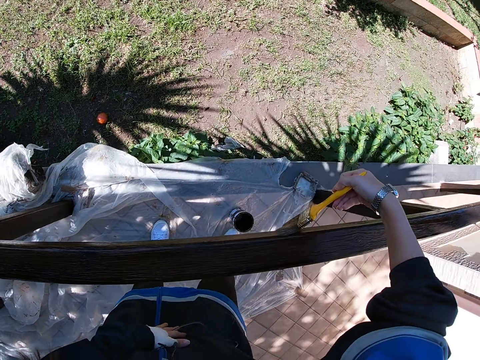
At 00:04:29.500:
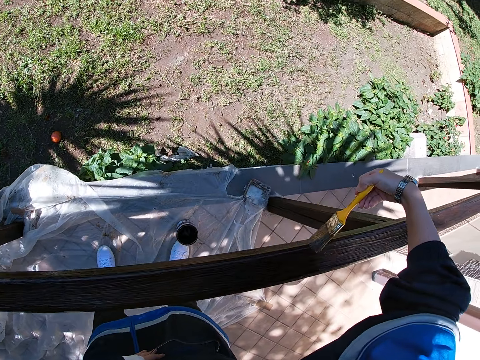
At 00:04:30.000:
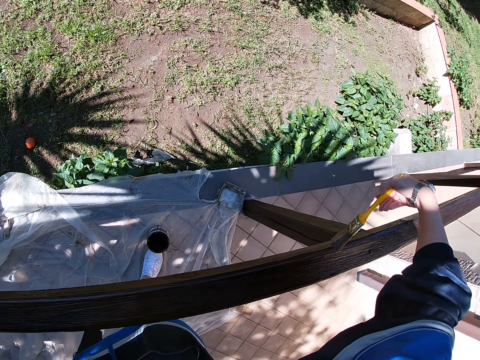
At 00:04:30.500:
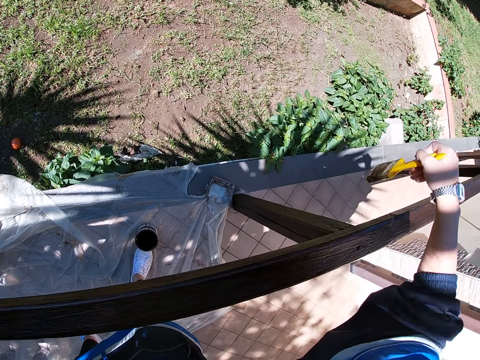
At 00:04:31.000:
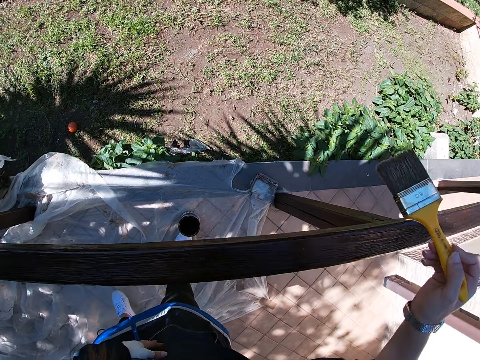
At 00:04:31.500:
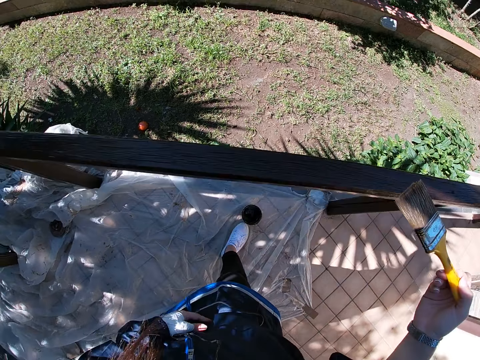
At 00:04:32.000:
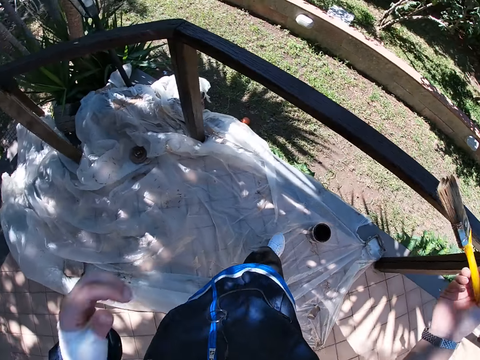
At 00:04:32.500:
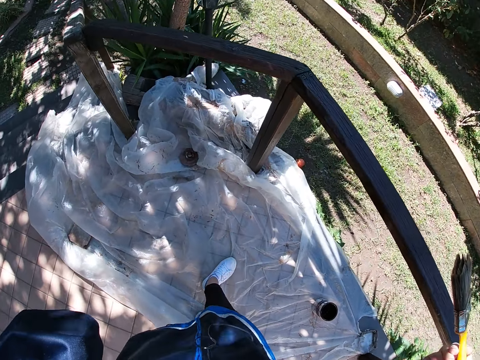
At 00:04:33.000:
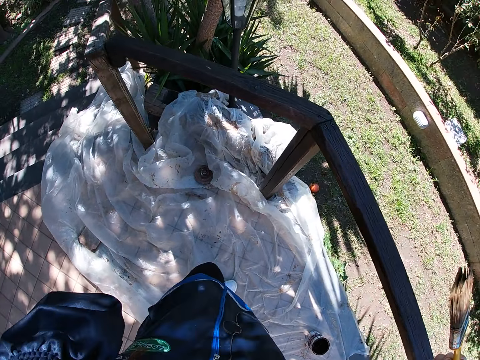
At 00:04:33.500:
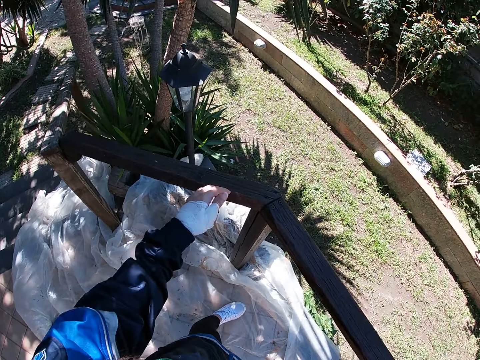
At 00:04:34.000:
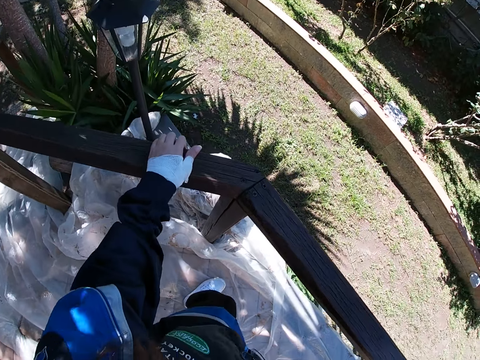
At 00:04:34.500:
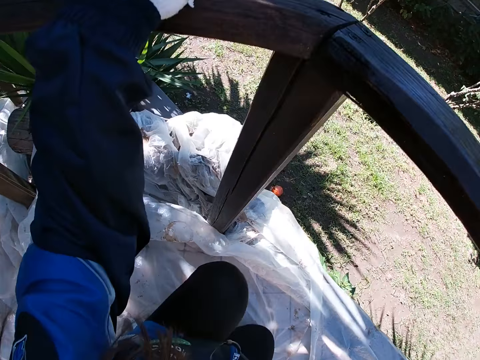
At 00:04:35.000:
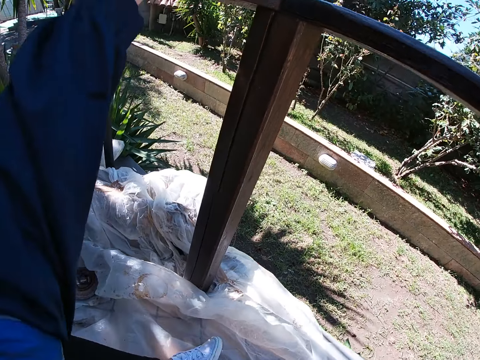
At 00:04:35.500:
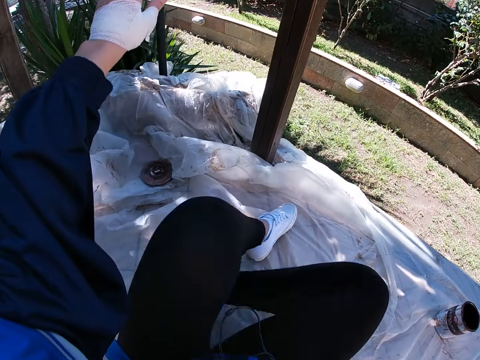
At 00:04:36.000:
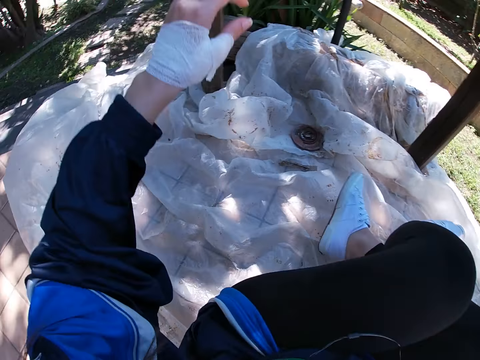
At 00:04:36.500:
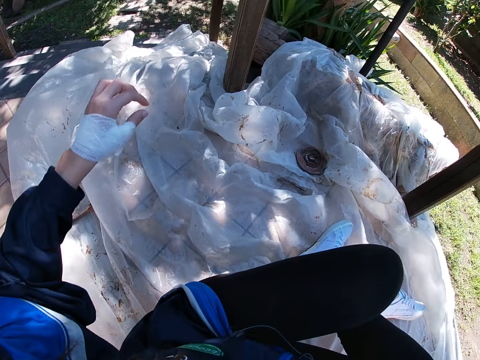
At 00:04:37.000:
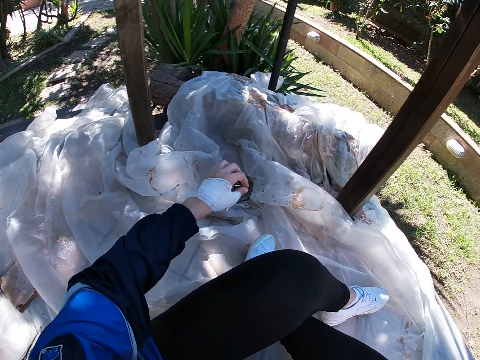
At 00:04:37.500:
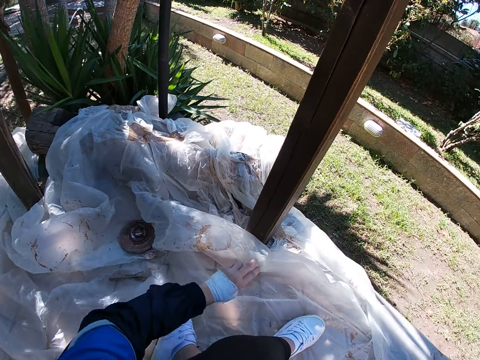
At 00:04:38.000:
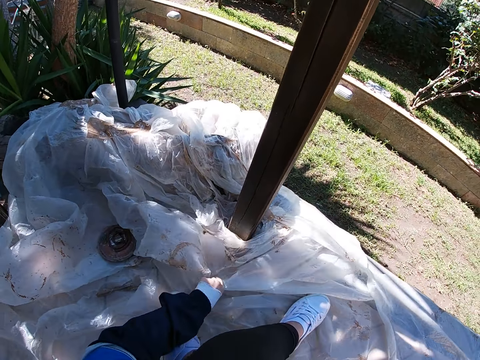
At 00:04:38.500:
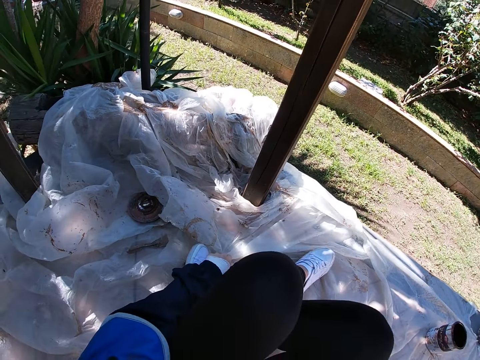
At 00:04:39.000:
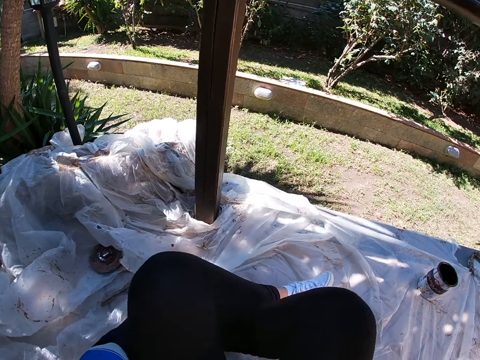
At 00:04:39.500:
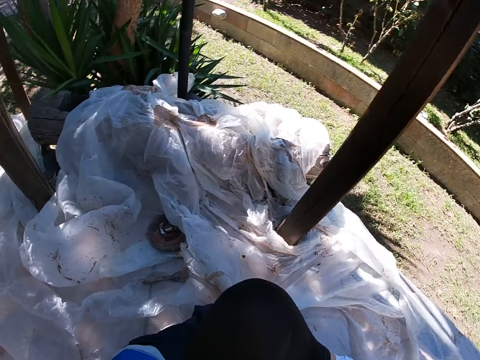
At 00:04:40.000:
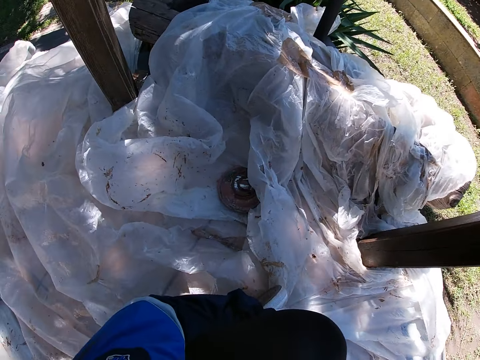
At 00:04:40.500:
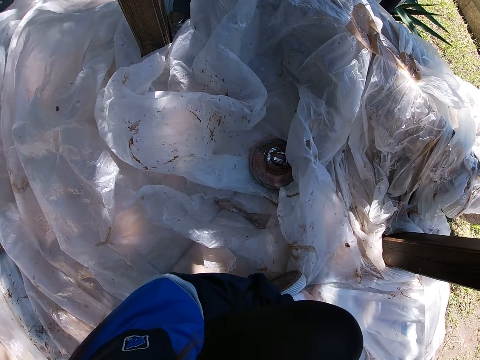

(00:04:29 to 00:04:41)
The camera wearer stops painting the frame of wood. He sits down on the ground. He adjusts the placement of polythene paper on the ground. He pulls a nylon with his left hand.

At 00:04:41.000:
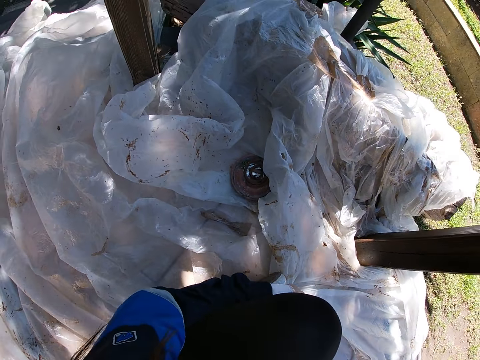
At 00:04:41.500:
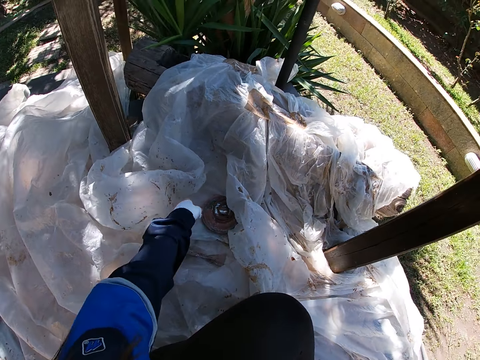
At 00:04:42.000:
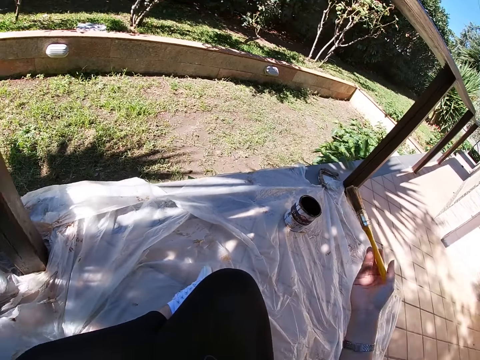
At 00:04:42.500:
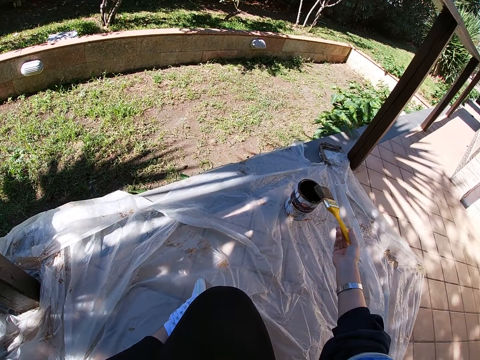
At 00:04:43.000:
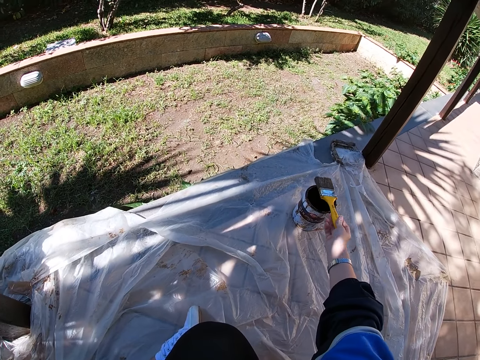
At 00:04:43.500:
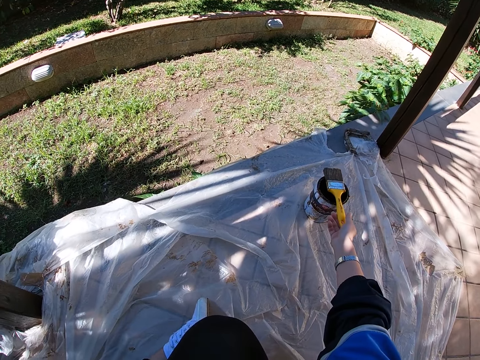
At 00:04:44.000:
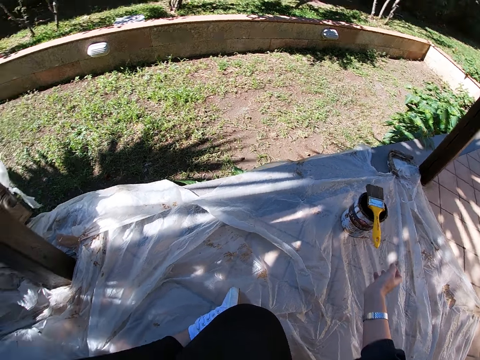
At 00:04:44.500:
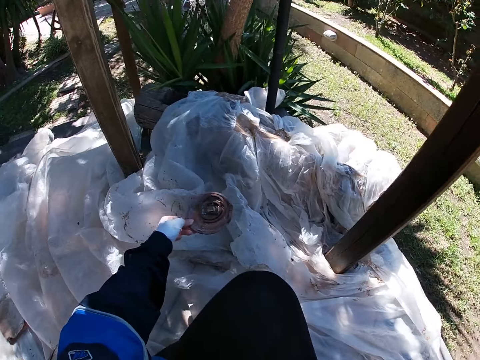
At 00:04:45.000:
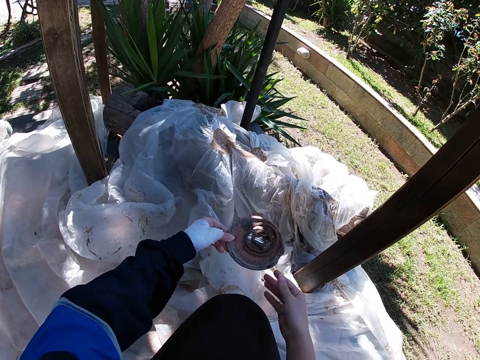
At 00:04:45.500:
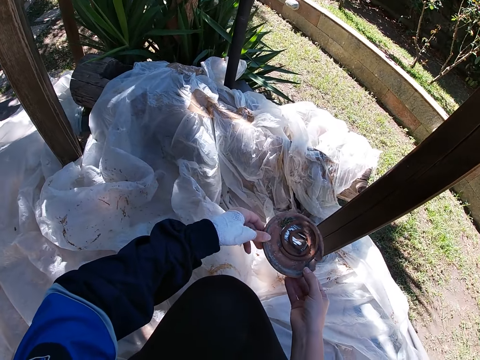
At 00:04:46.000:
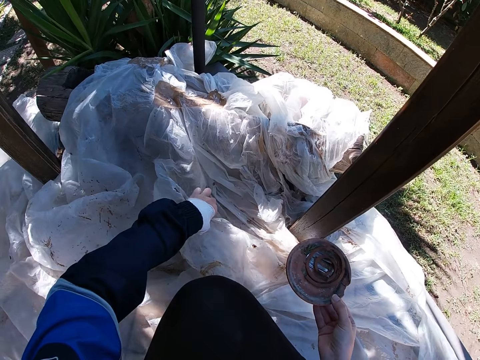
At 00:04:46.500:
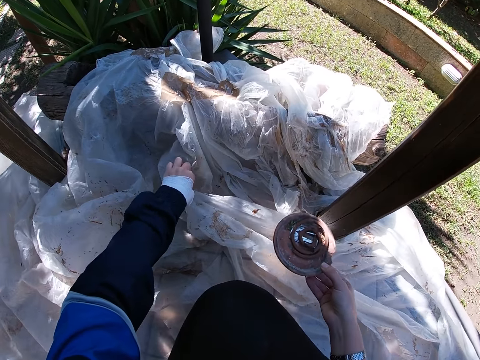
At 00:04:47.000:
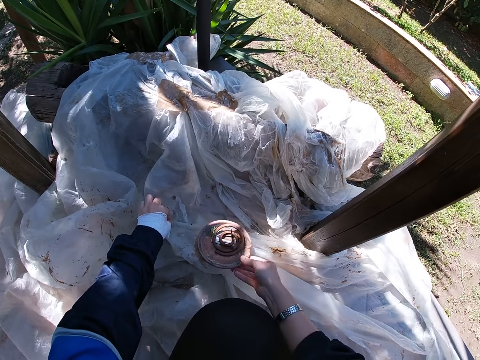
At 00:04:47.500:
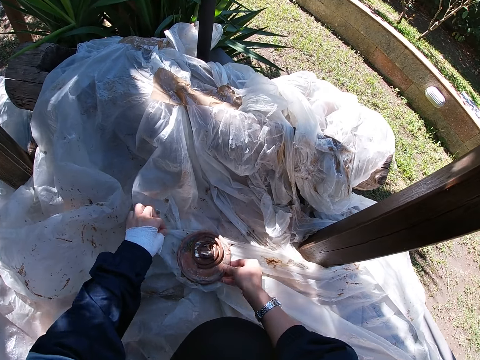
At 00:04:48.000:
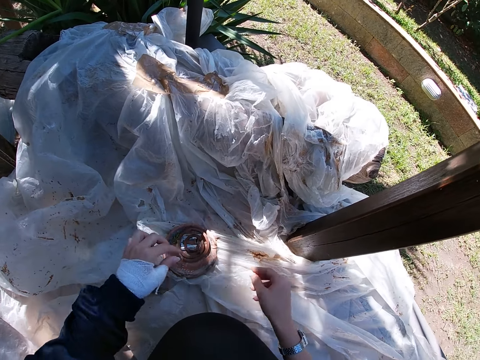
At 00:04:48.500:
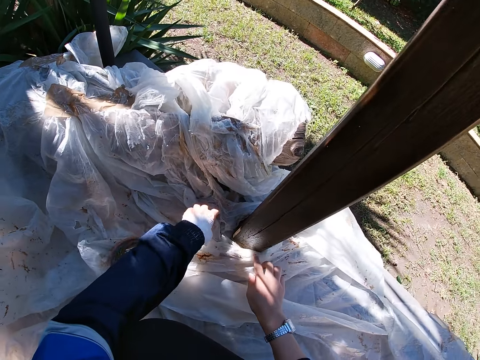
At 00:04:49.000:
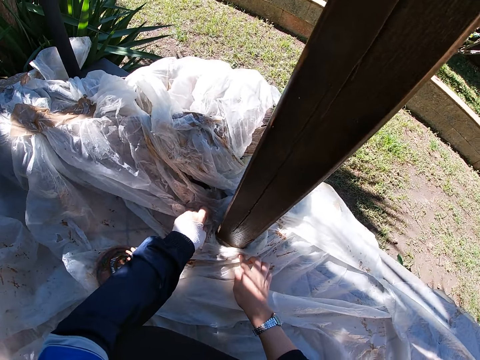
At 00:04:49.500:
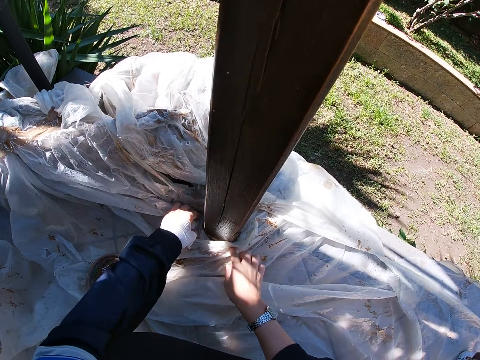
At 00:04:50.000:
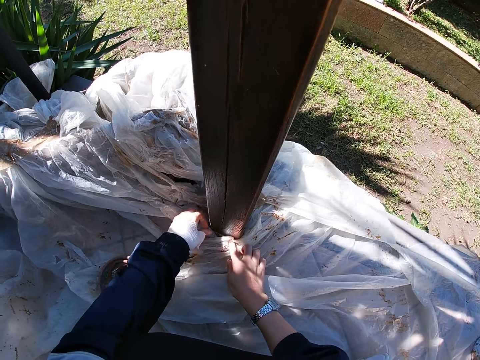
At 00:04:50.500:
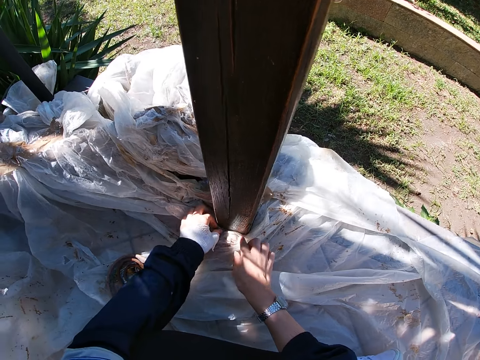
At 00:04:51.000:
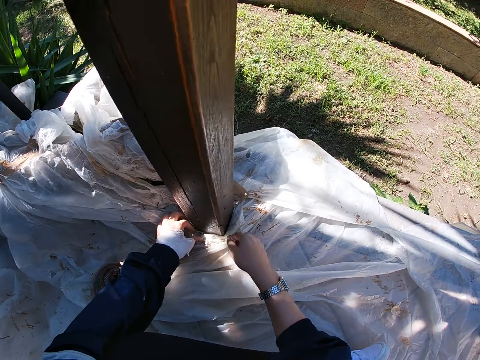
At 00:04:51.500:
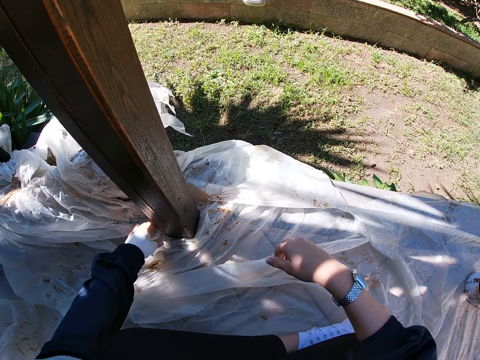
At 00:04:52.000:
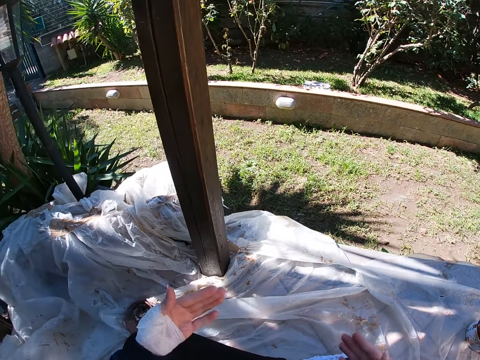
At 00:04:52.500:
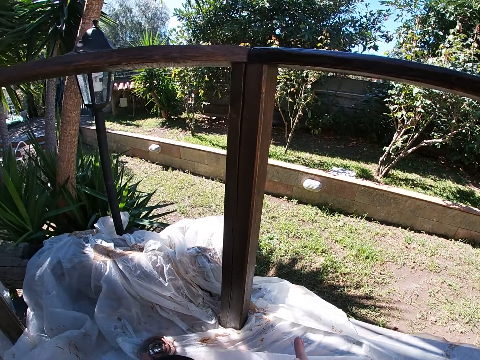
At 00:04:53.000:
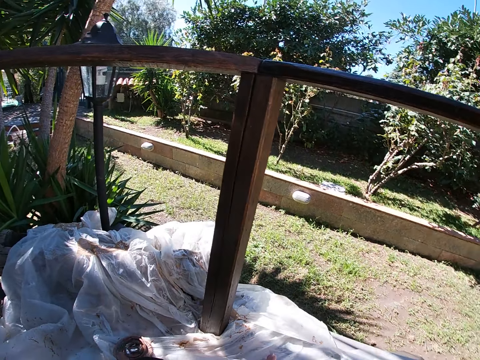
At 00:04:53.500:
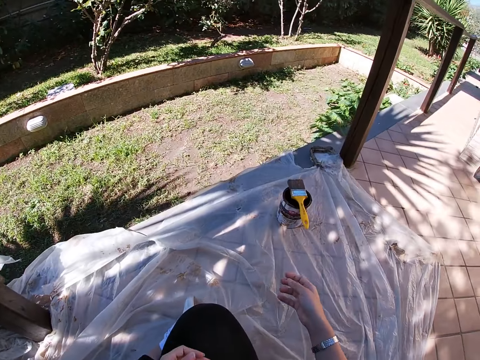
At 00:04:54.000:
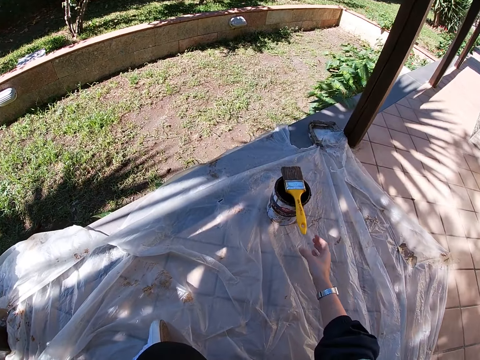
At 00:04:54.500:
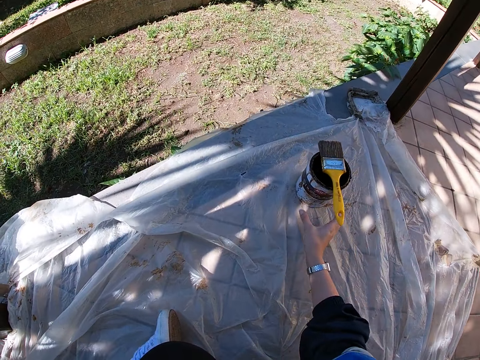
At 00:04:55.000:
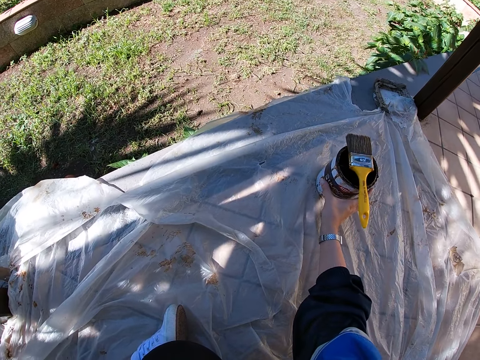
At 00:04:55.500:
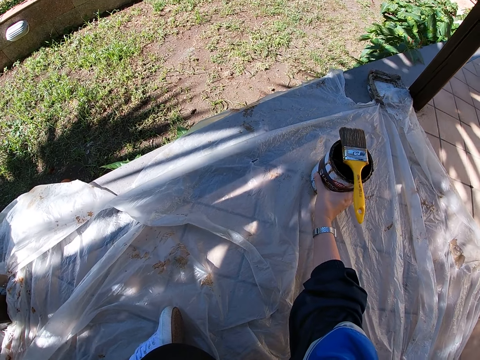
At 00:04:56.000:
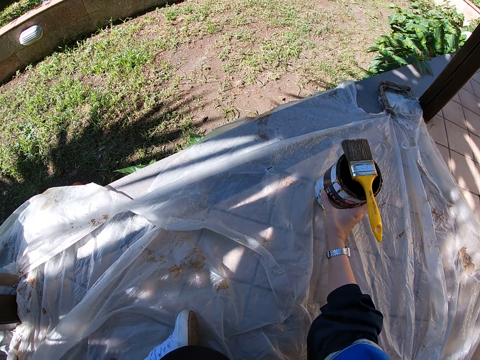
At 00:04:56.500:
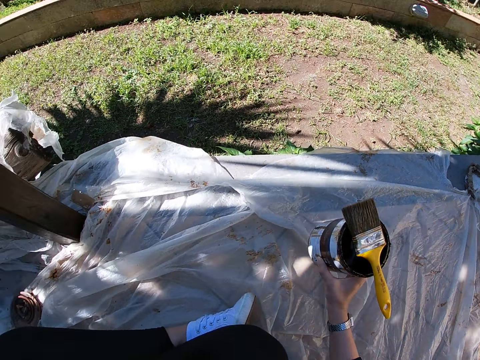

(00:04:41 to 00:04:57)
The camera wearer picks up a metal object with her left hand. She puts down the paint brush on the container of paint. She changes handling of the metal object to the right hand. She adjusts the white polythene sheet on the floor with her left hand. She drops the cover of the paint container on the white polythene sheet. She adjusts the white polythene sheet on the floor with both hands. She rubs her palms together. She moves the paint container with her right hand. She picks up the container filled with paint.
